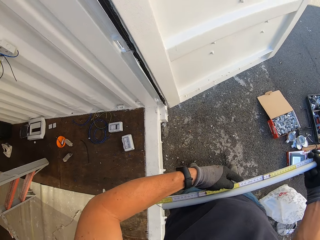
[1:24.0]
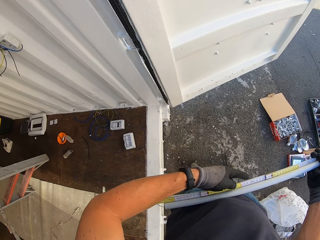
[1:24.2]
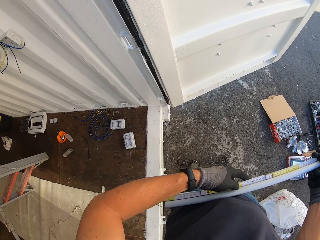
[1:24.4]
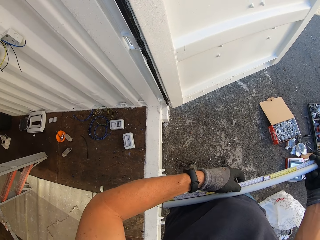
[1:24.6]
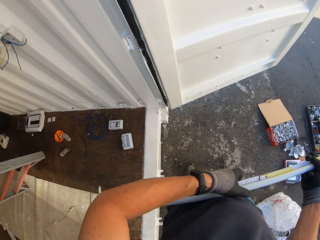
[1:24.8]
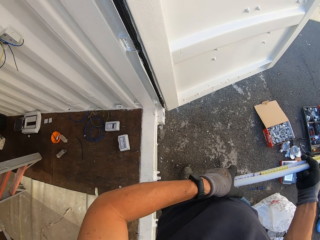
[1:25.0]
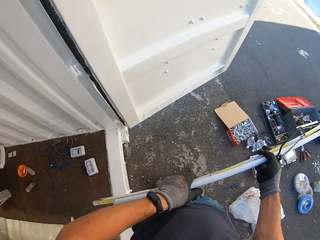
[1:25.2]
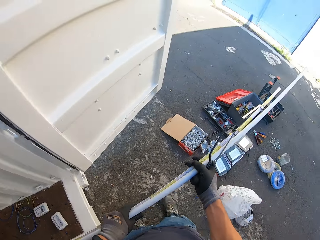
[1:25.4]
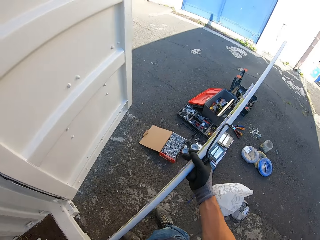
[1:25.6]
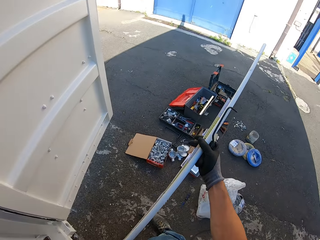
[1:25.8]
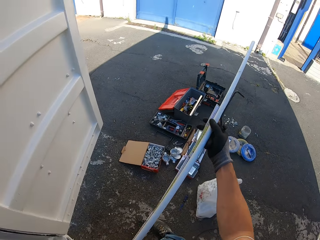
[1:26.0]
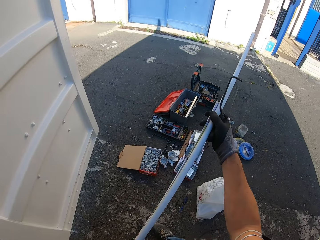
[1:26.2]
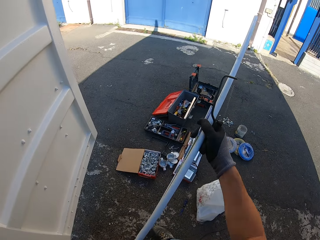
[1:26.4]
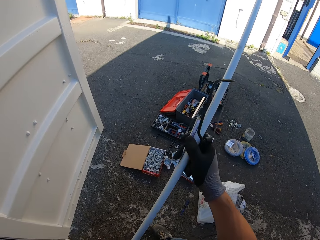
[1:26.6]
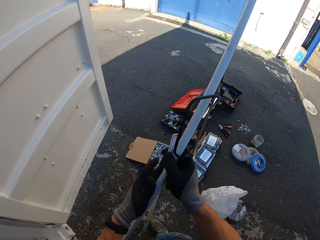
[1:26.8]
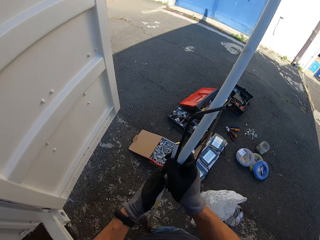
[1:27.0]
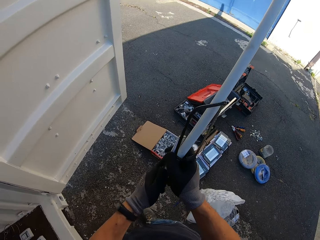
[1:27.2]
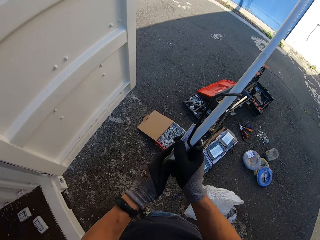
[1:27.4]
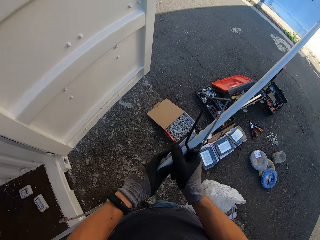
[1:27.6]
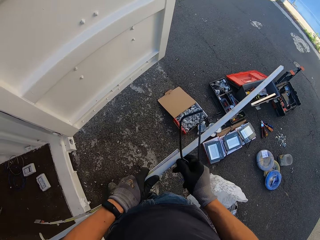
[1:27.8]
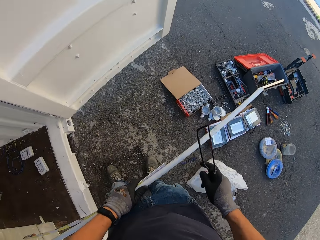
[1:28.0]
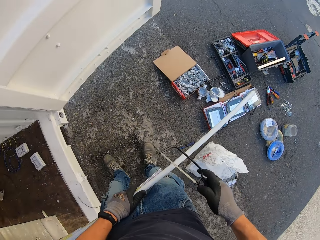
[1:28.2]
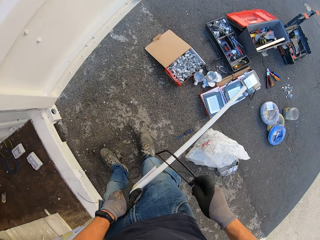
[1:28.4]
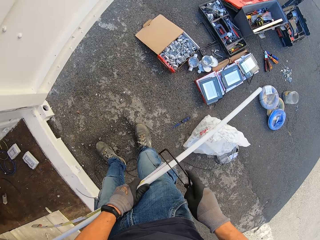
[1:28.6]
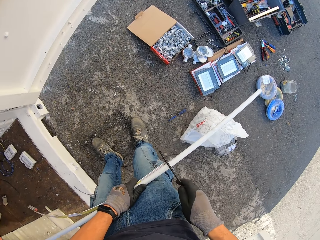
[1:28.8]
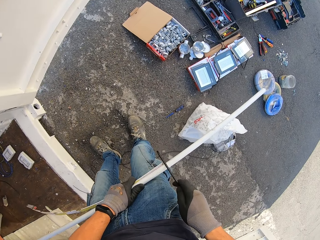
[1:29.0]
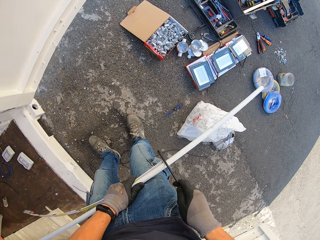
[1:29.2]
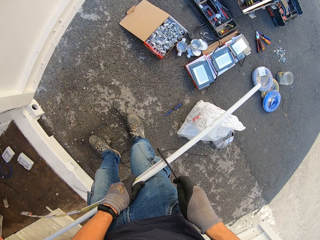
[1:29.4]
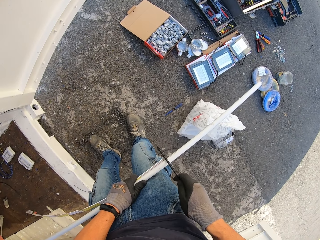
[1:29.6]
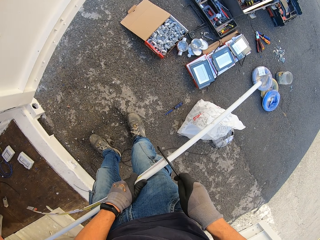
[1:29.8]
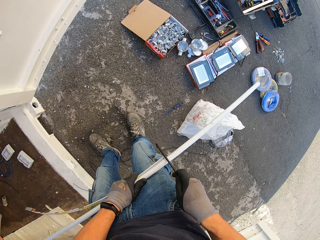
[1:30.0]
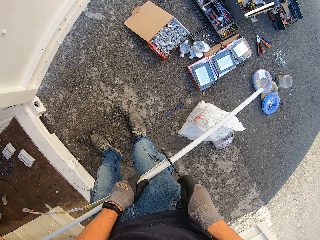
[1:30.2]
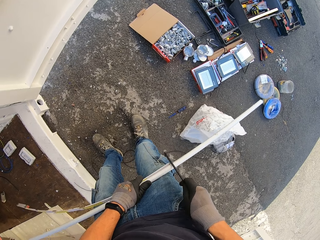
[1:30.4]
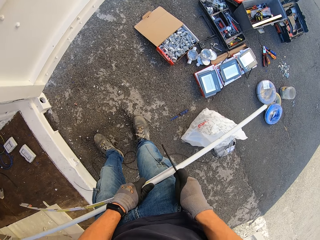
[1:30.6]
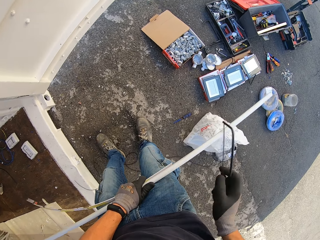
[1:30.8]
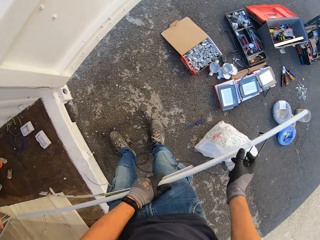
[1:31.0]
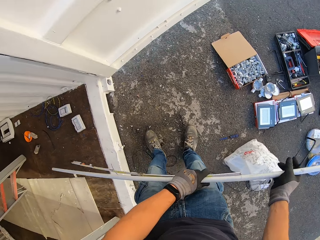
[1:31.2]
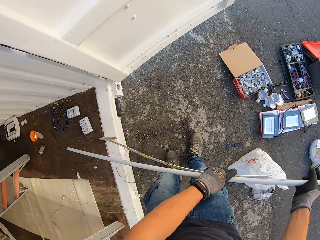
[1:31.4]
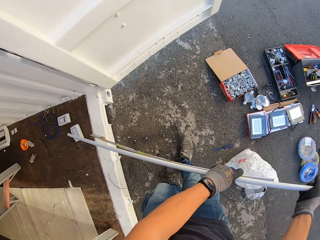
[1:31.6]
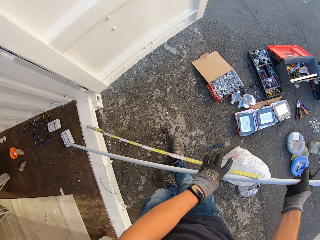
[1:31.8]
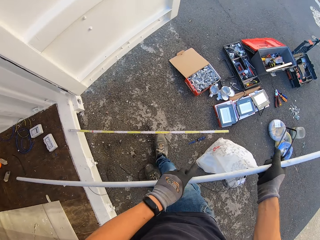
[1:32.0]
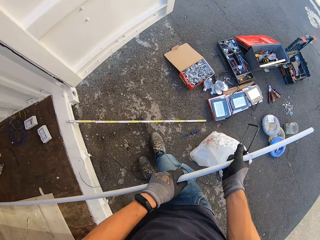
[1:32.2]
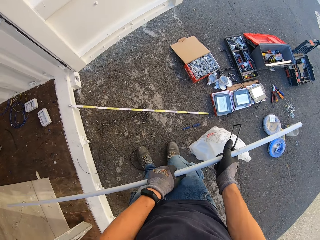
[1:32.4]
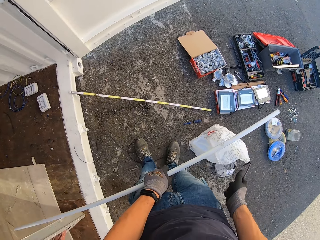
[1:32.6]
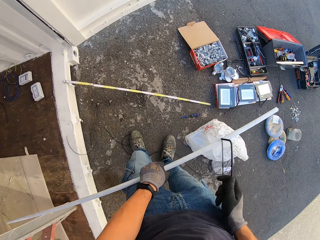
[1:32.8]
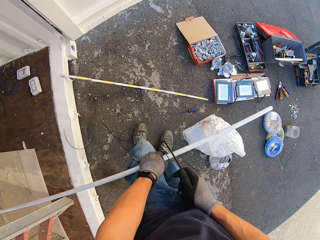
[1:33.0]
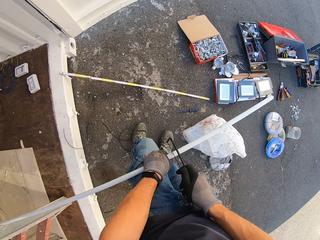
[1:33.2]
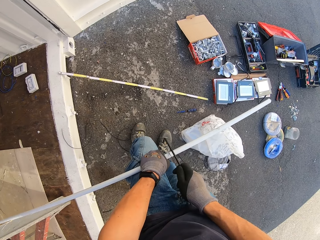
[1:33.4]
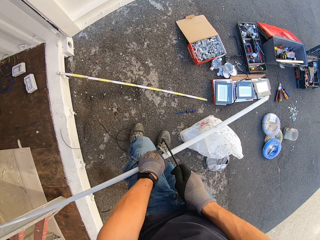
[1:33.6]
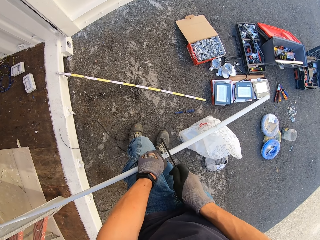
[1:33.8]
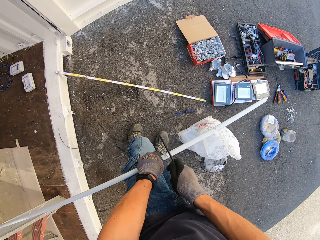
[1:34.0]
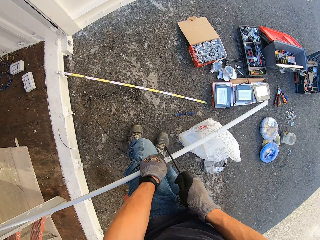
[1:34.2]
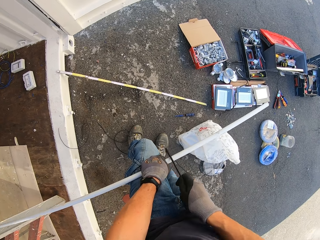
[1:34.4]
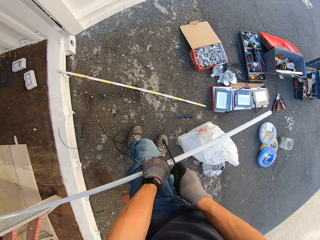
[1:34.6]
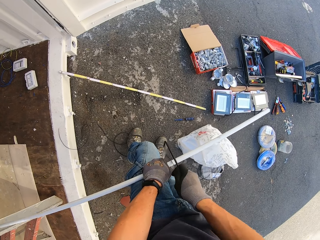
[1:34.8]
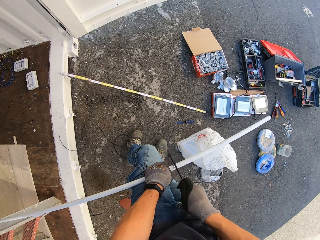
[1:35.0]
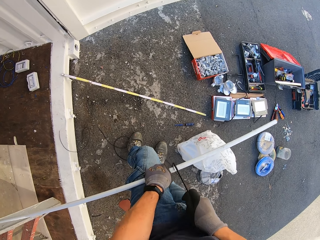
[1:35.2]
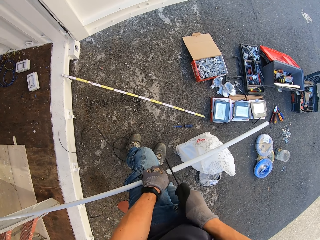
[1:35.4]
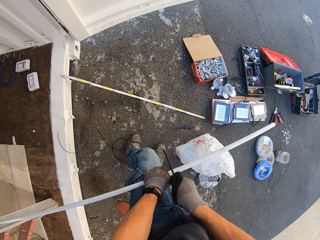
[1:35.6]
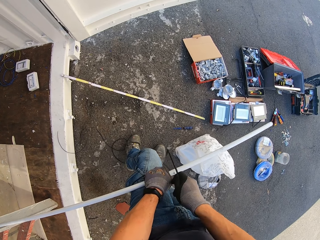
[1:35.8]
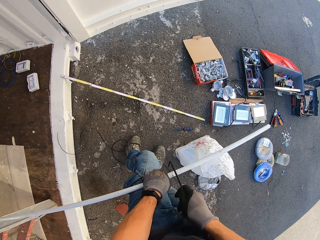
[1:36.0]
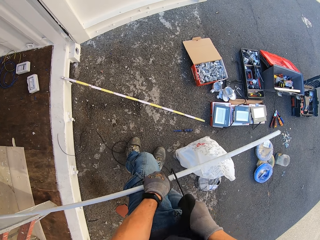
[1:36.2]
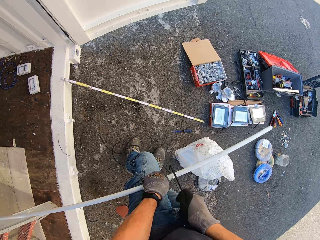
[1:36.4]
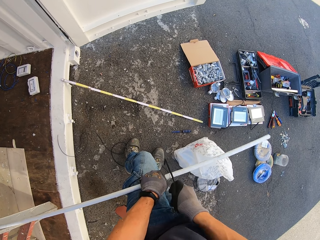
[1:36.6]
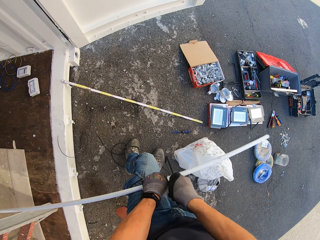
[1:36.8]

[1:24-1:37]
The camera wearer marks a conduit pipe or wire tube with a mini hacksaw. They hold the mini hacksaw, the conduit pipe and a measuring tape. They hold the mini hacksaw and the conduit pipe, and drop the measuring tape. They cut the conduit pipe with the mini hacksaw.

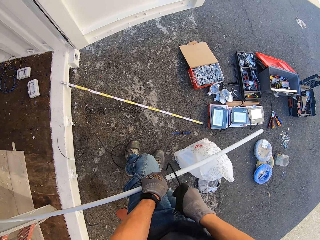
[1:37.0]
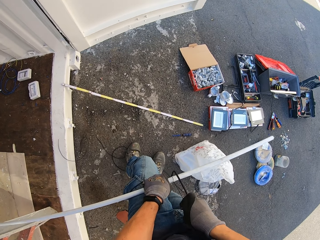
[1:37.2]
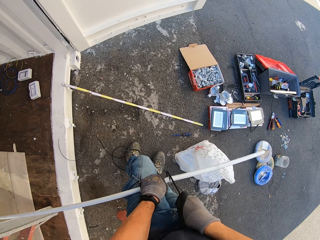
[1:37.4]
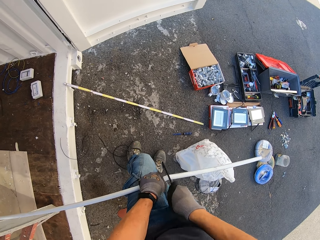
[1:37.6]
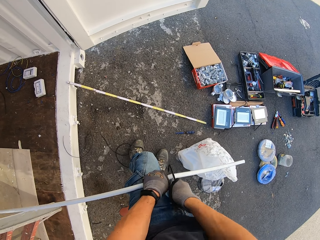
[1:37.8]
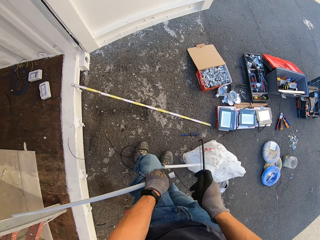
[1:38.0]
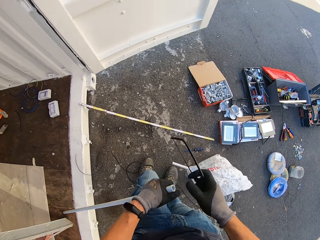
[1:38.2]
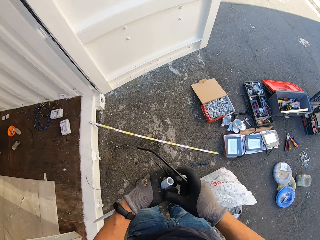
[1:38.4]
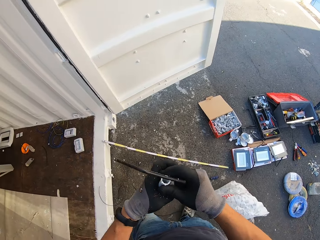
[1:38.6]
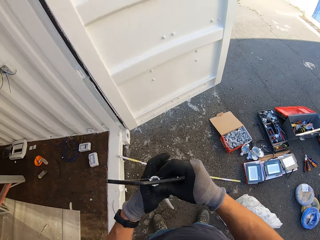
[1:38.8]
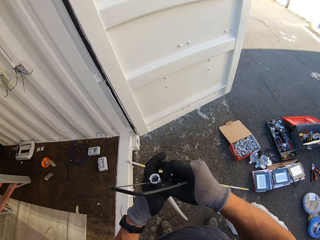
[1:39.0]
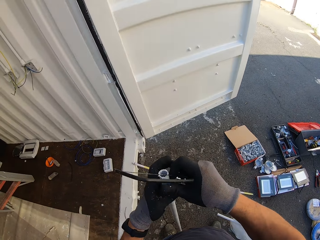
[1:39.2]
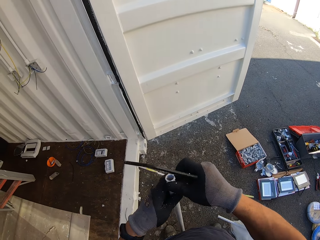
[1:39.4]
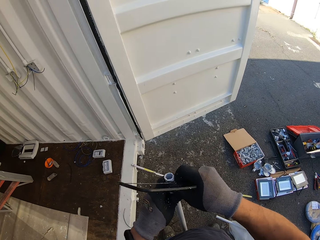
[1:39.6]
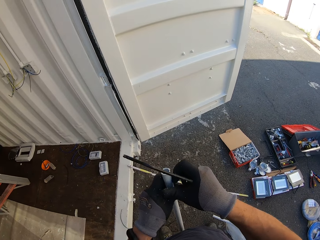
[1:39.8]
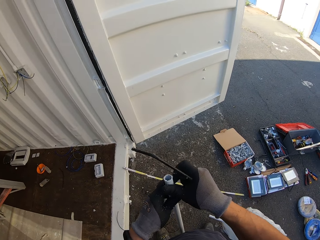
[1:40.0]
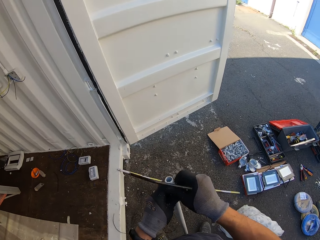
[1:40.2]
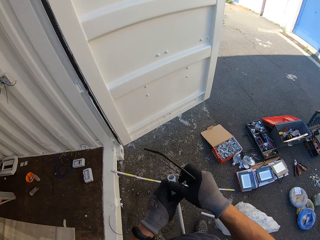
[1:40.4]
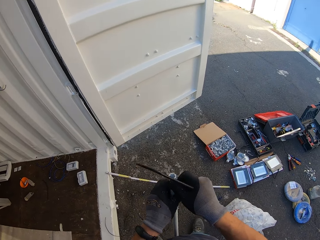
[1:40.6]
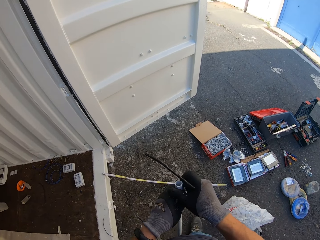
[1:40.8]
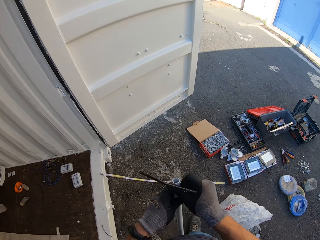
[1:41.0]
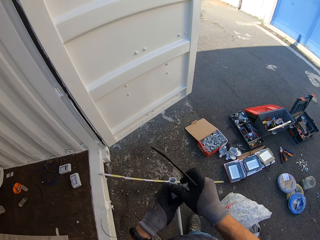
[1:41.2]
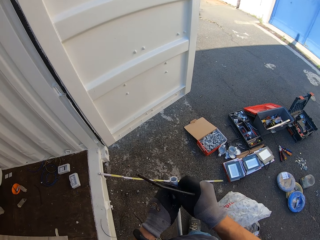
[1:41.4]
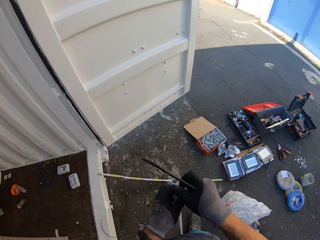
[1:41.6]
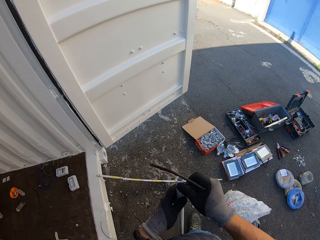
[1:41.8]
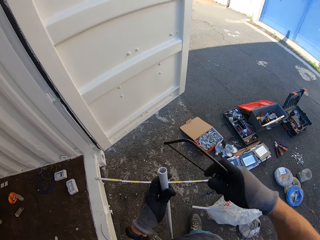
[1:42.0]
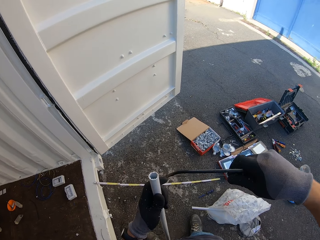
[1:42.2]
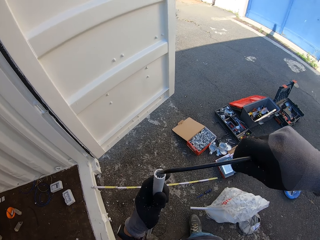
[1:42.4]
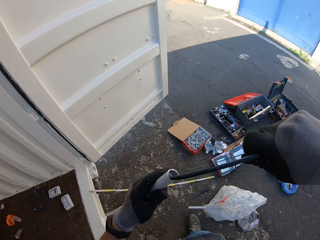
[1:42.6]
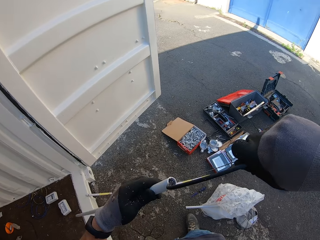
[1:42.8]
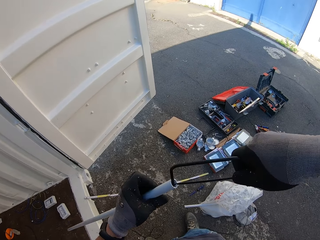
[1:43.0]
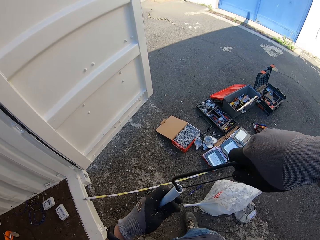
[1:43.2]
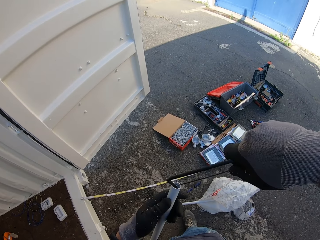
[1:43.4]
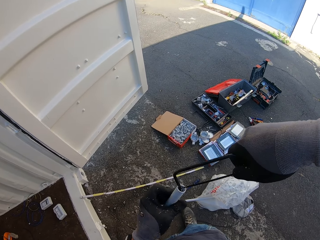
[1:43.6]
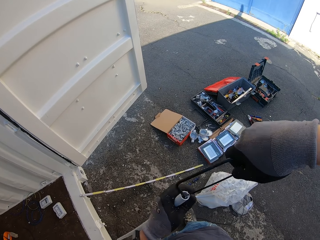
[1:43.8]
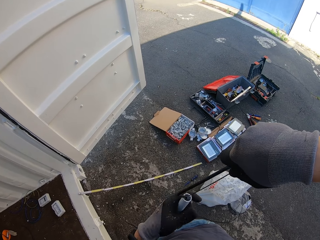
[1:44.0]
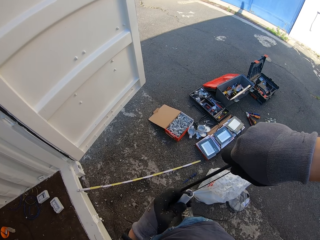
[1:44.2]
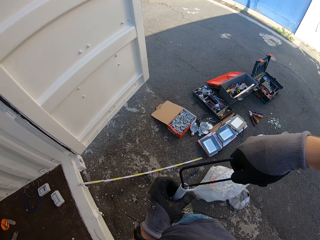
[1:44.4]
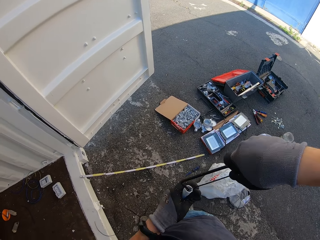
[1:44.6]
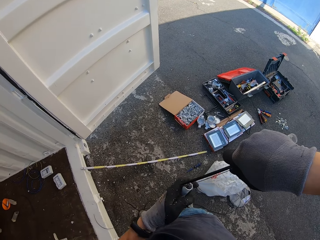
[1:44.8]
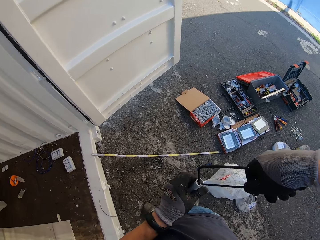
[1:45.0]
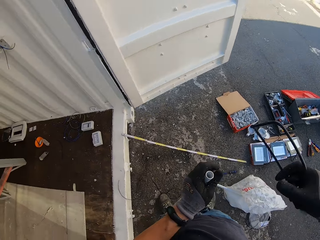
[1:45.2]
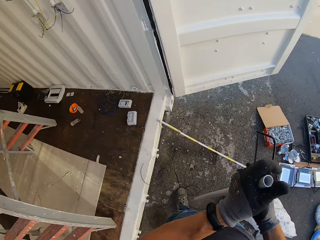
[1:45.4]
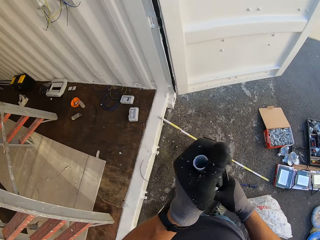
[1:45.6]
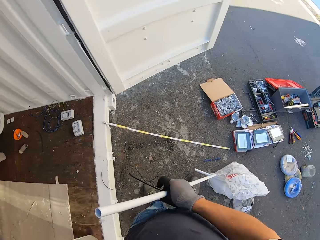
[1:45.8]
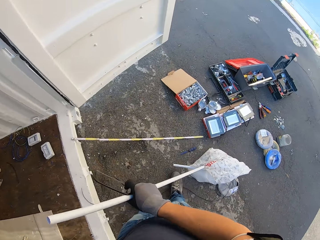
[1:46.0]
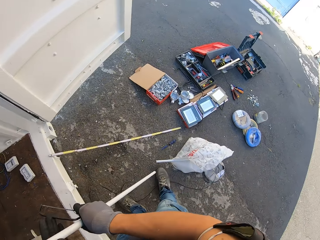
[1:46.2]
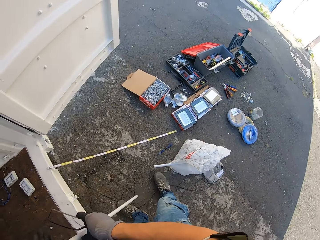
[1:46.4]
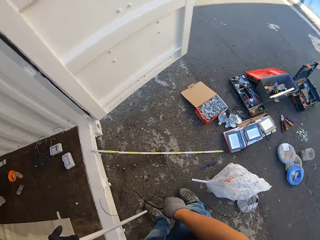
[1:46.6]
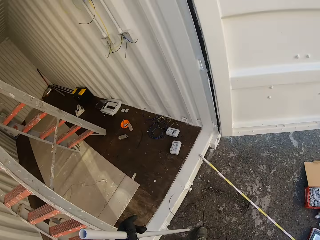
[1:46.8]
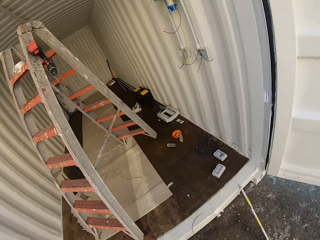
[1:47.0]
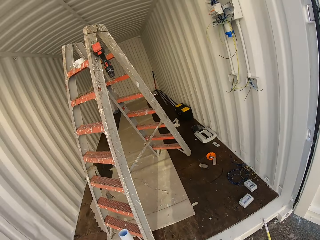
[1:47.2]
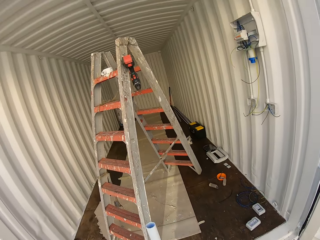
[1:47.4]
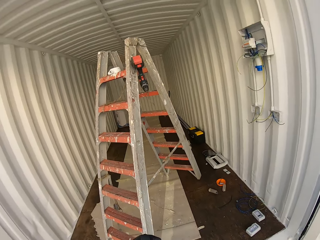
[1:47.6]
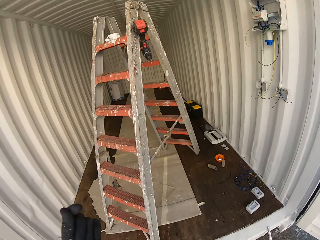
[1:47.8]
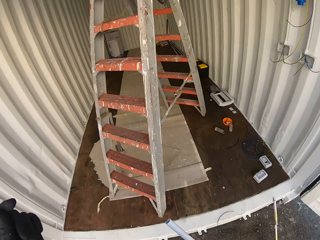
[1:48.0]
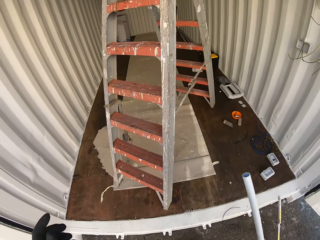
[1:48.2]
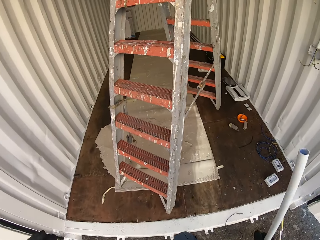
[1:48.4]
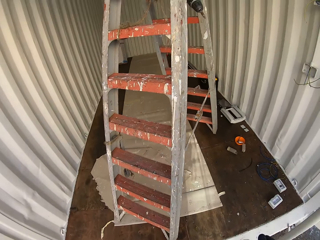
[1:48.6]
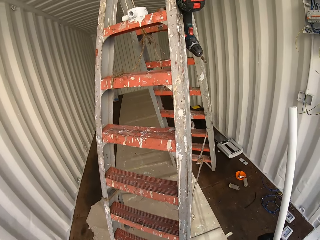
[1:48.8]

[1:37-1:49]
The camera wearer holds the mini hacksaw and the conduit pipe. They smoothen the conduit pipe edge with the mini hacksaw. They hold the mini hacksaw and the conduit pipe. They carry the conduit pipe.
